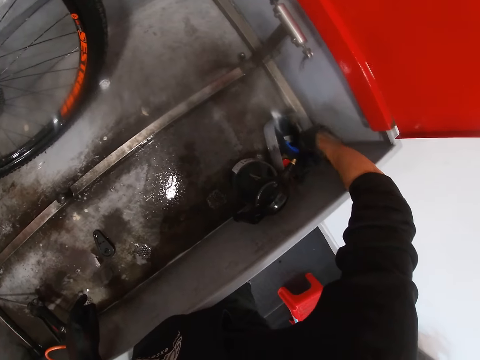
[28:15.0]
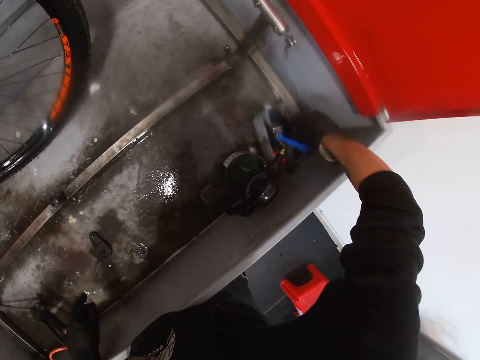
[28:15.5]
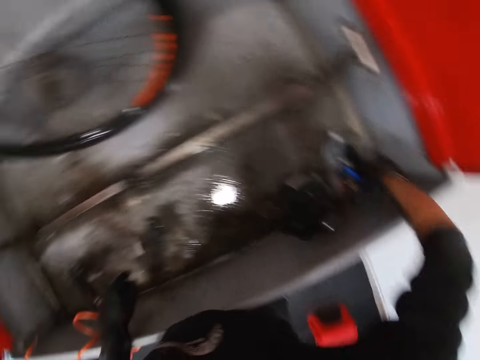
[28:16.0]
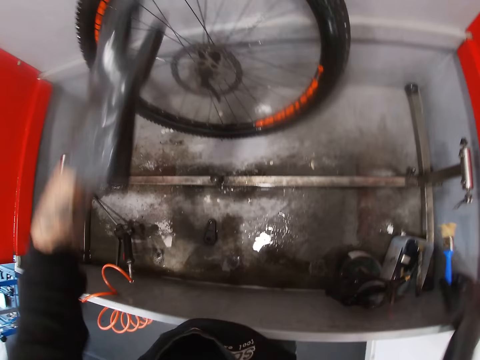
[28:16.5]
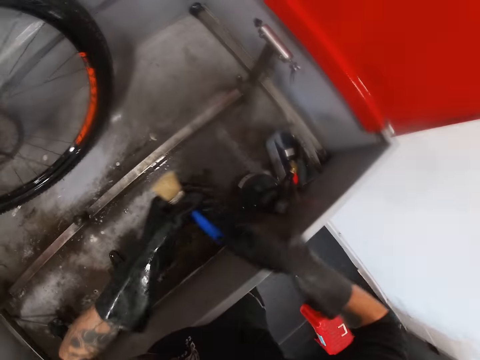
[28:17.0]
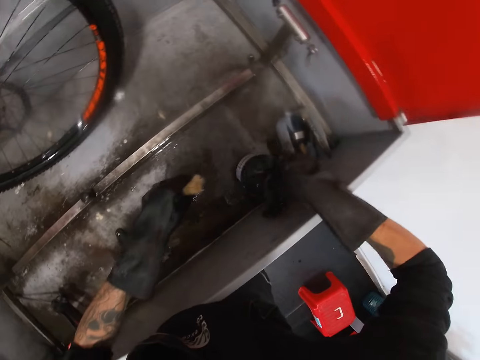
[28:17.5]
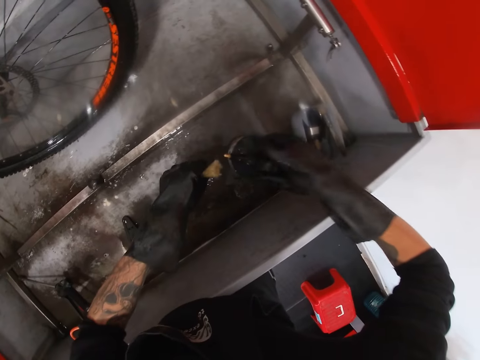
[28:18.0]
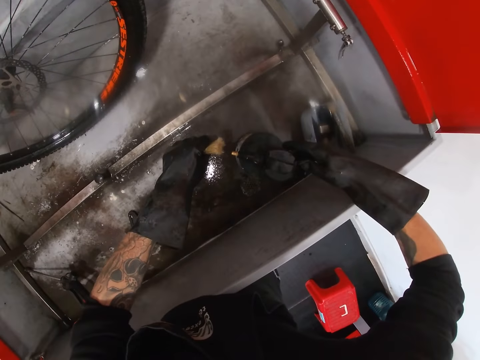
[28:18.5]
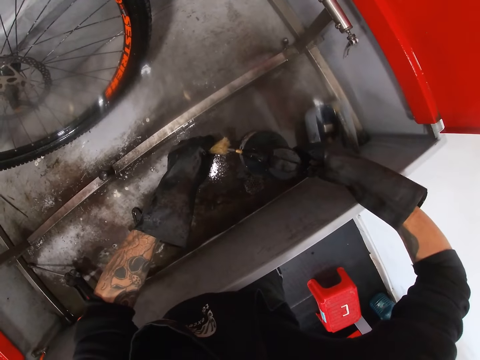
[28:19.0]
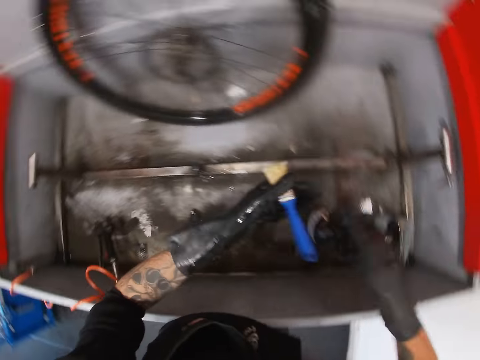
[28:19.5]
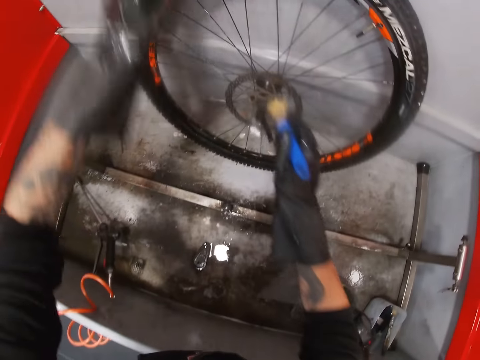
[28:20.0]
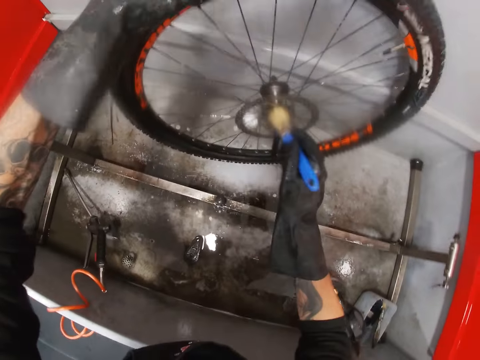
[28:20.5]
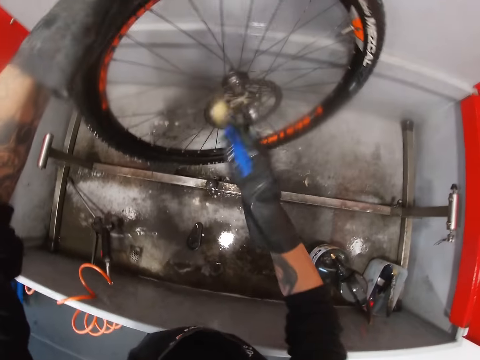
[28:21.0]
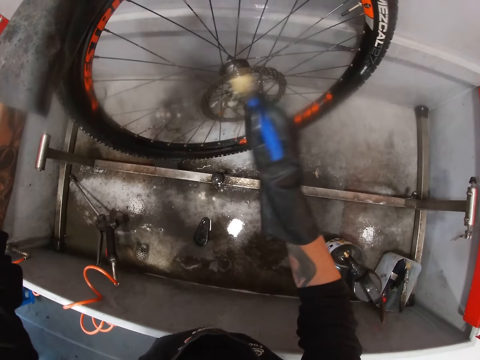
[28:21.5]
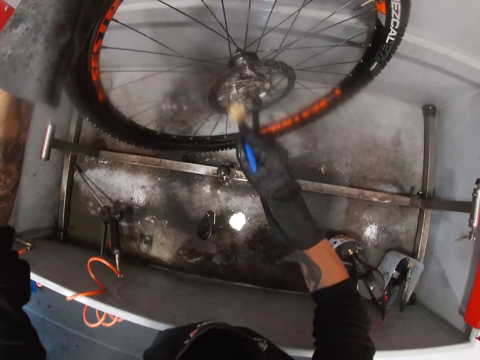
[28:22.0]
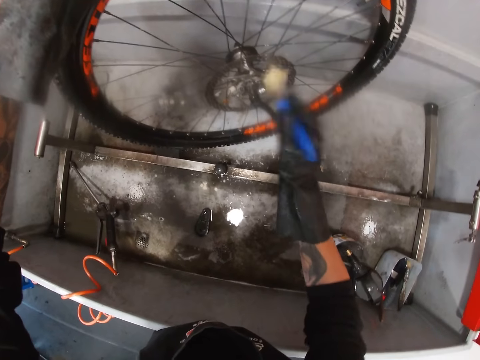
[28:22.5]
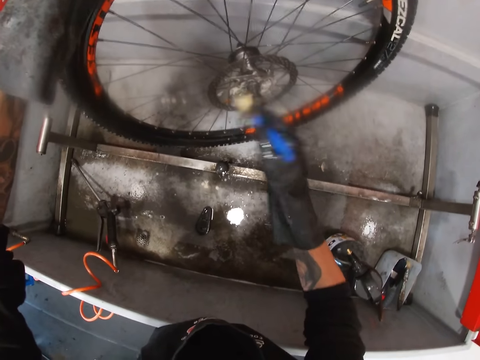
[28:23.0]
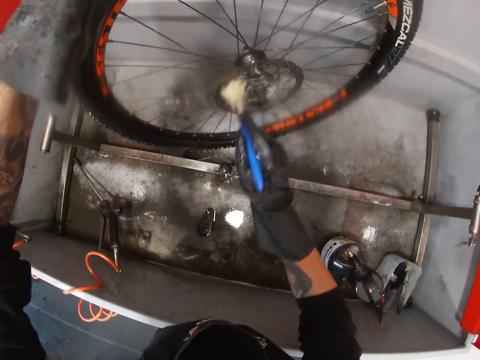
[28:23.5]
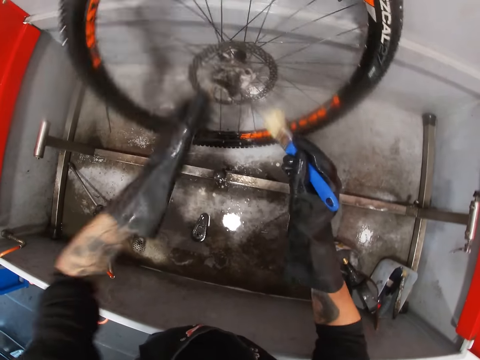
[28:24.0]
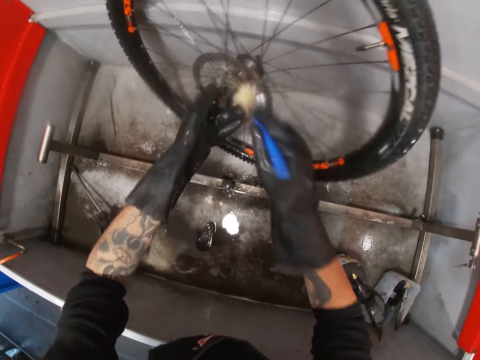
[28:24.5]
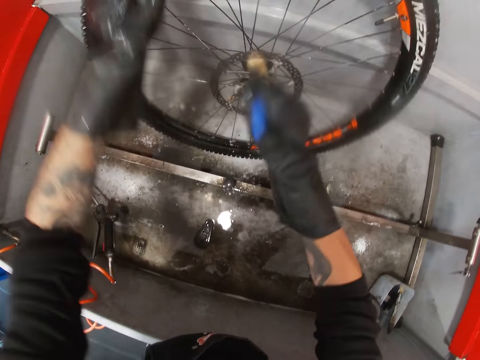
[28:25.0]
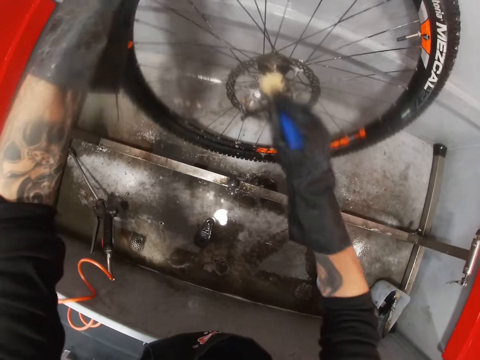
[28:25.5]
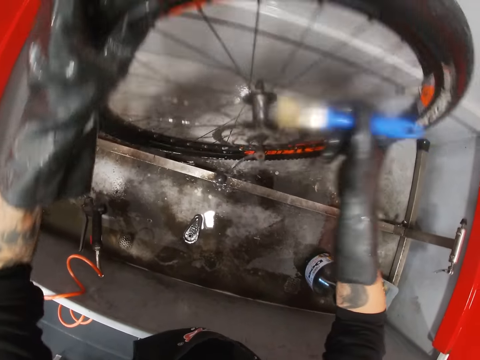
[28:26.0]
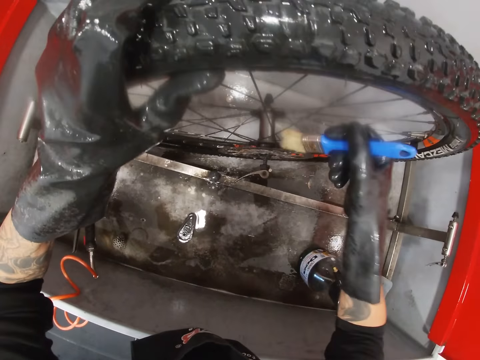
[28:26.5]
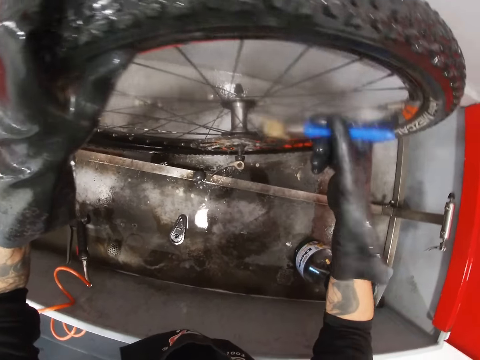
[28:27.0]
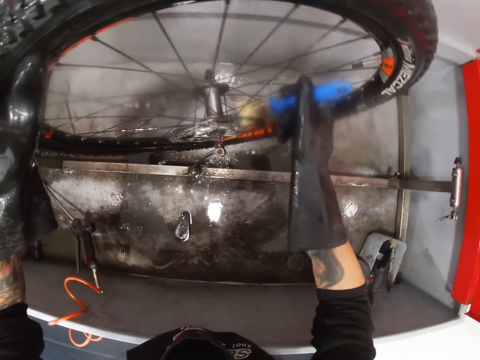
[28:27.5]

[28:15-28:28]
The camera wearer moves the hand to the tyre. He transfers the brush from his right hand to his gloved left hand. He holds the tin. He sprays soap on the brush from a bottle with his gloved right hand. He transfers the brush from his left hand to his gloved right hand. He holds the bicycle tyre with his gloved left hand and brushes the bicycle tyre rotor with the brush in his gloved right hand.

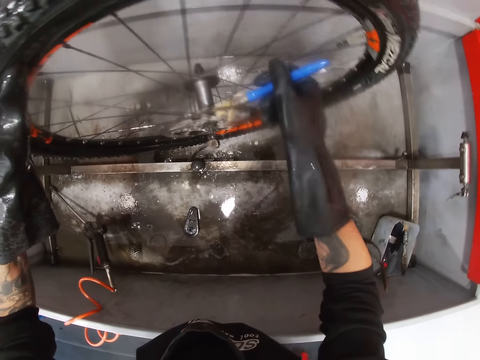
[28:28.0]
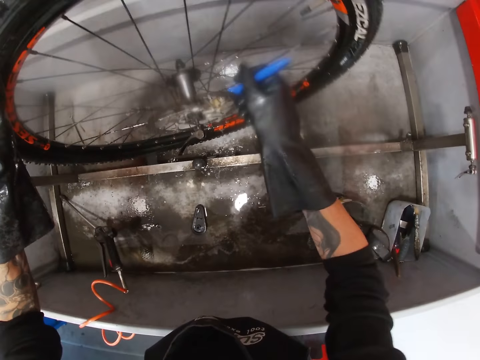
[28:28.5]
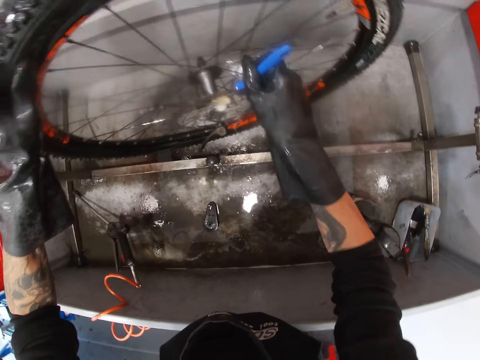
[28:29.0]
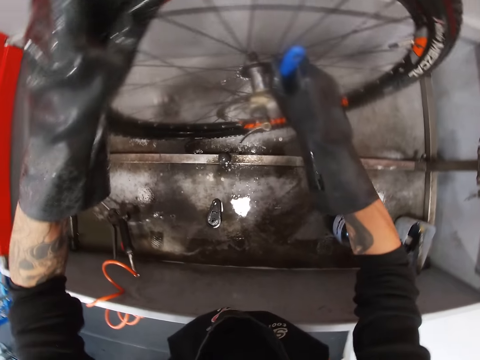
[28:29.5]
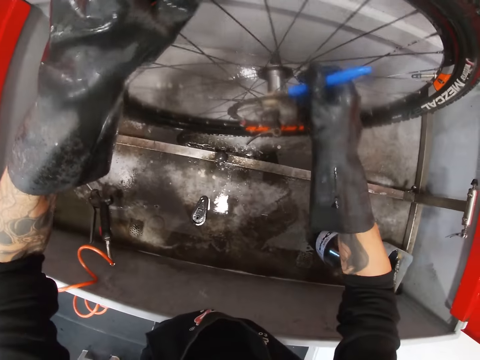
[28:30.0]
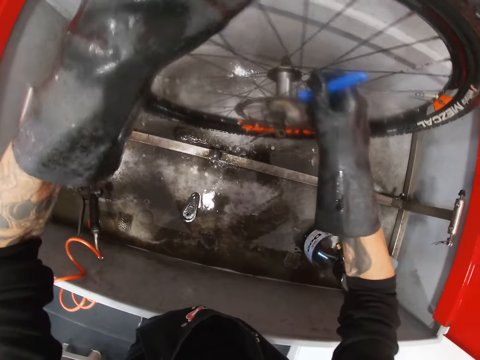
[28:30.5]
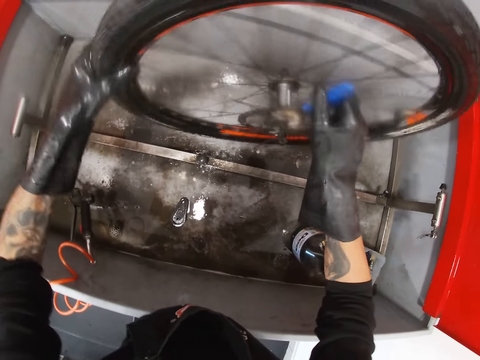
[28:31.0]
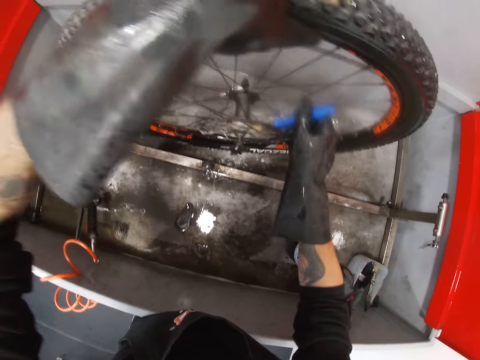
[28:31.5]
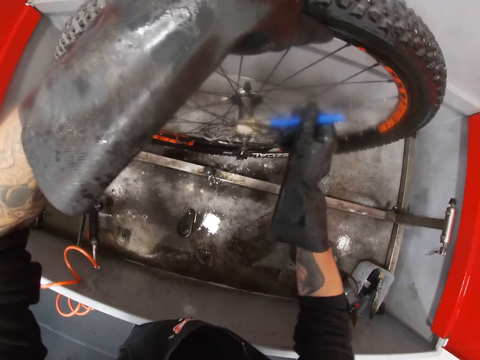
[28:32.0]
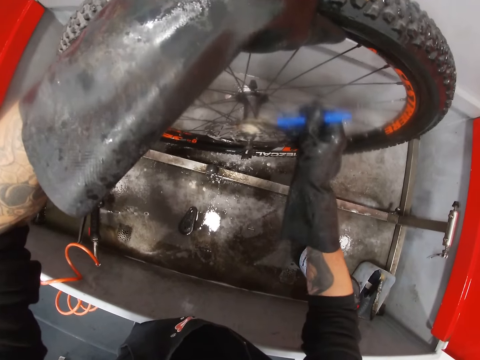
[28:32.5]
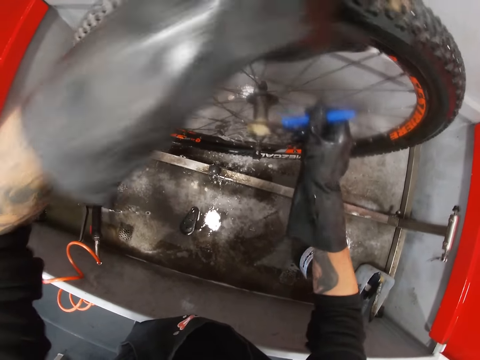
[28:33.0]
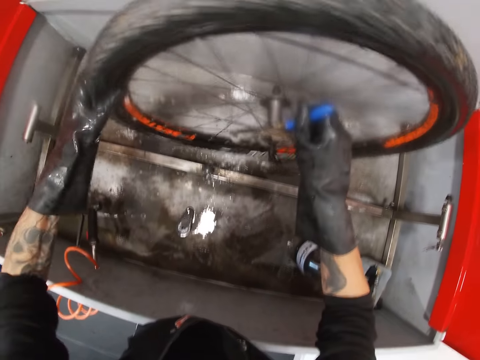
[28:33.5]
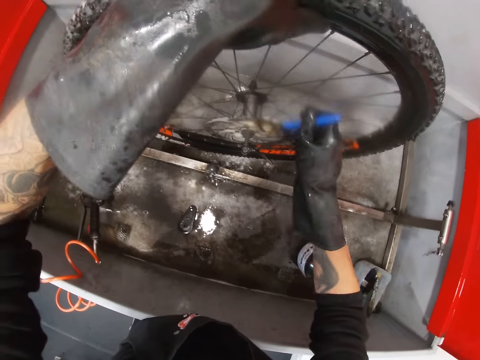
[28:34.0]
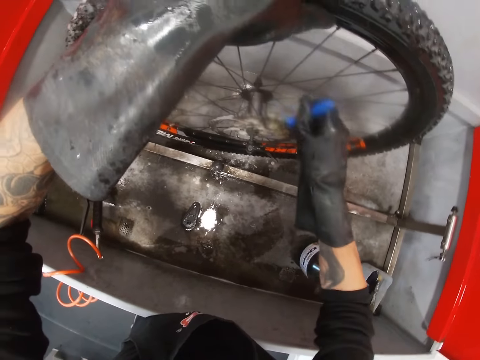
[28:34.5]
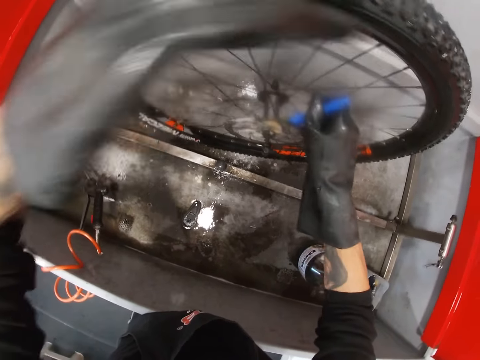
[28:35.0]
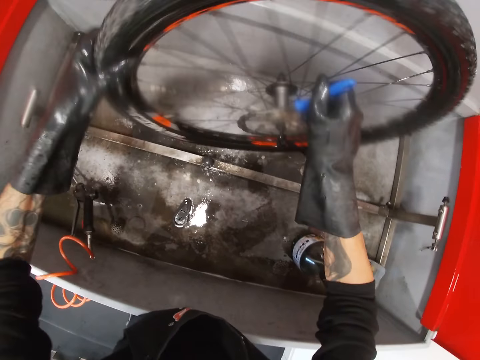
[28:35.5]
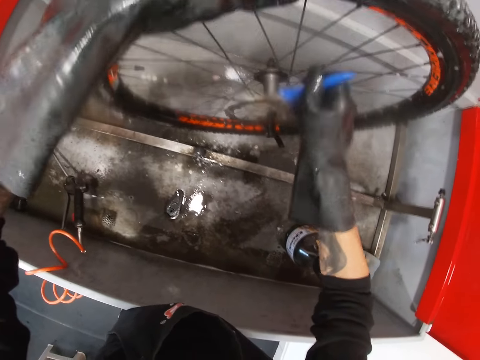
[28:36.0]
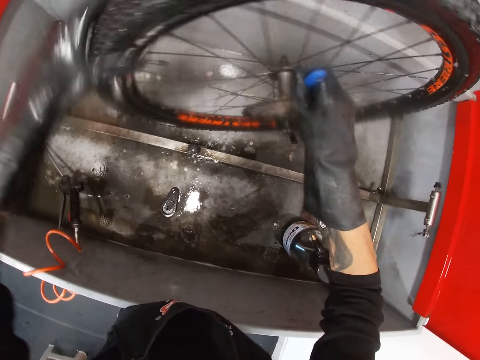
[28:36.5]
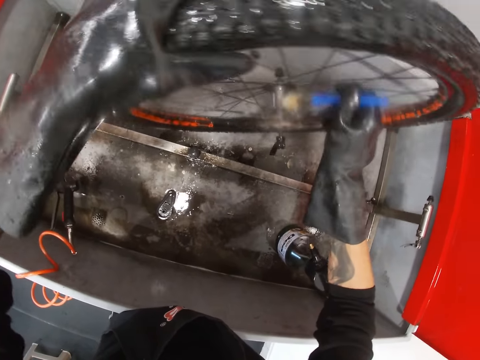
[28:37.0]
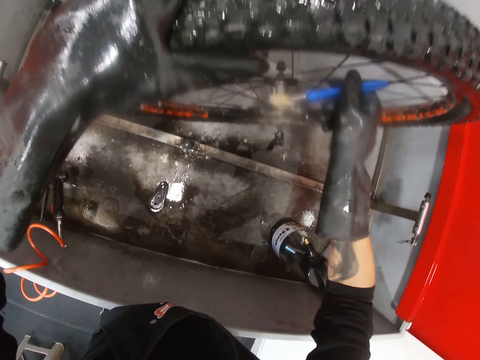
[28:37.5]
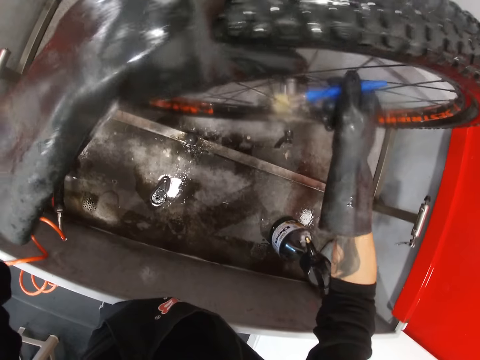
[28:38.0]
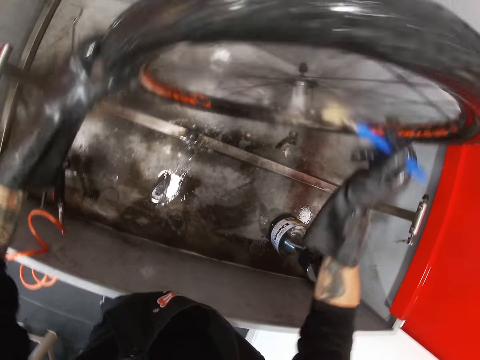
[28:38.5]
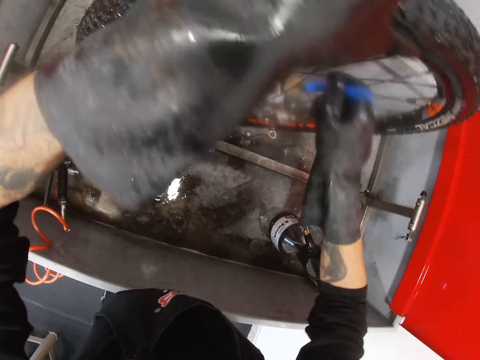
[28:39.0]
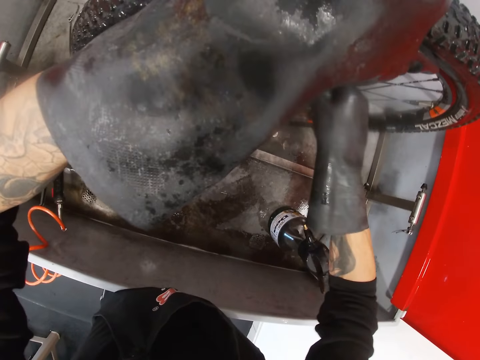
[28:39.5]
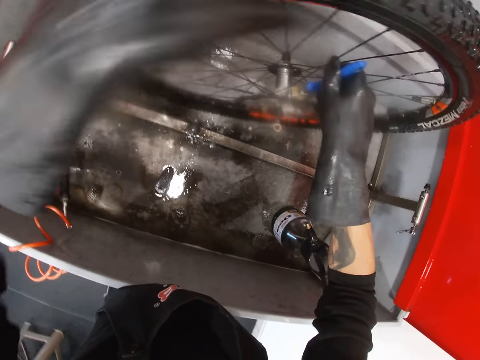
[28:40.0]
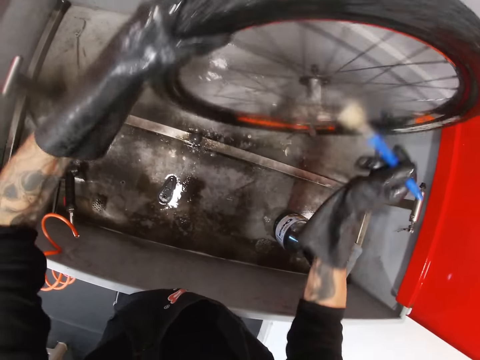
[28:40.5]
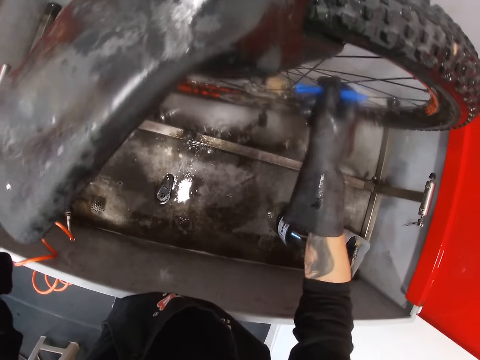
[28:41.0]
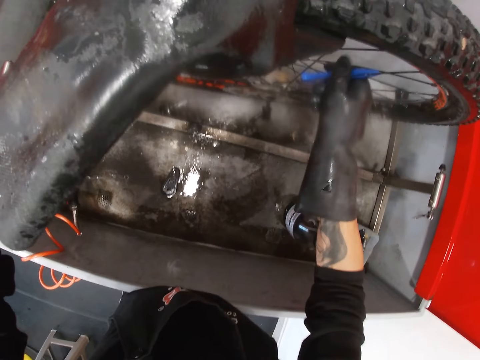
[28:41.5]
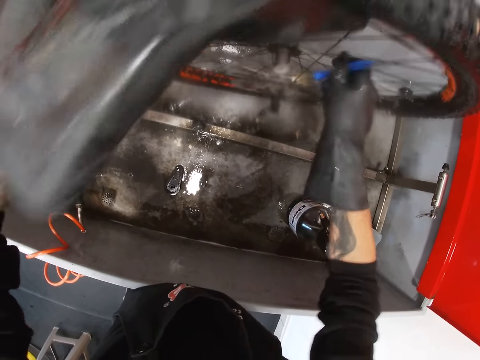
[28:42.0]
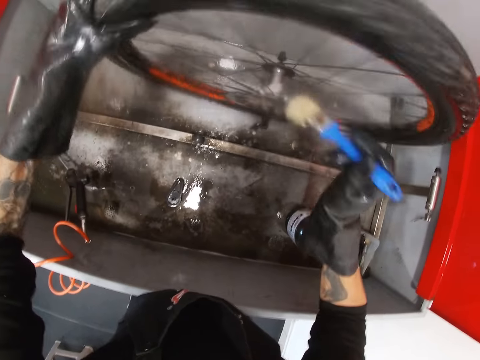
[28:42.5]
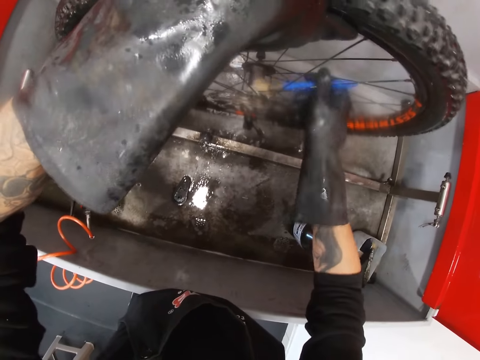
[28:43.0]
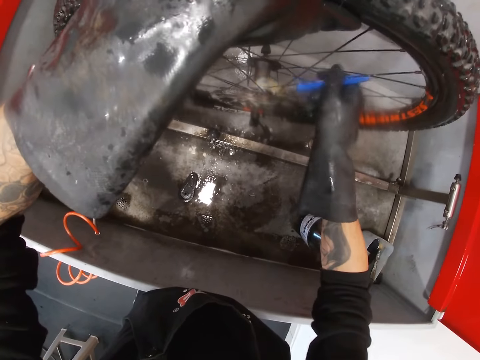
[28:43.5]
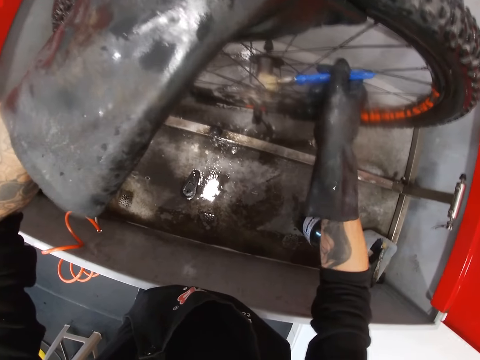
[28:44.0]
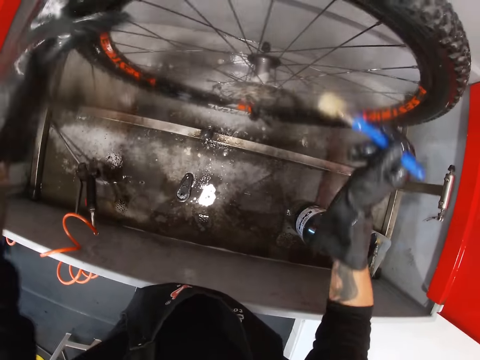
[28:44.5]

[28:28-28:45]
The camera wearer rotates the tyre. He adjusts the tyre with his gloved left hand. He brushes the bicycle tyre rotor with the brush in his gloved right hand. He adjusts the tyre with his gloved left hand. He brushes the bicycle tyre rotor with the brush in his gloved right hand. He adjusts the tyre with his gloved left hand. He brushes the bicycle tyre rotor with the brush in his gloved right hand.
